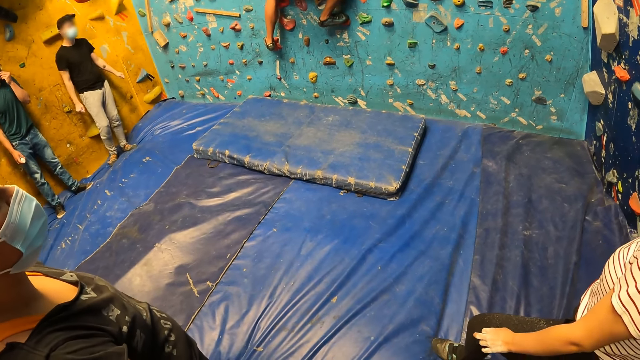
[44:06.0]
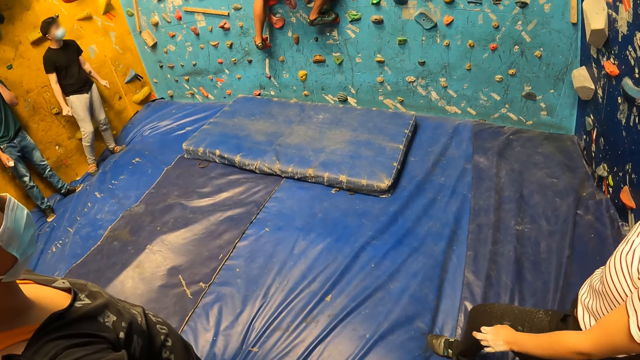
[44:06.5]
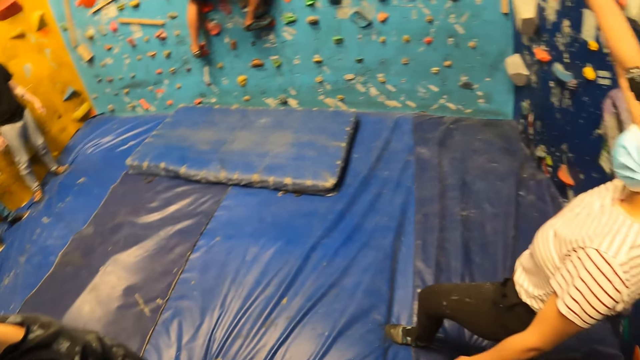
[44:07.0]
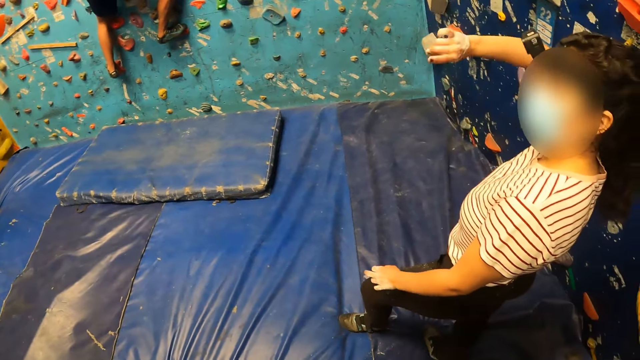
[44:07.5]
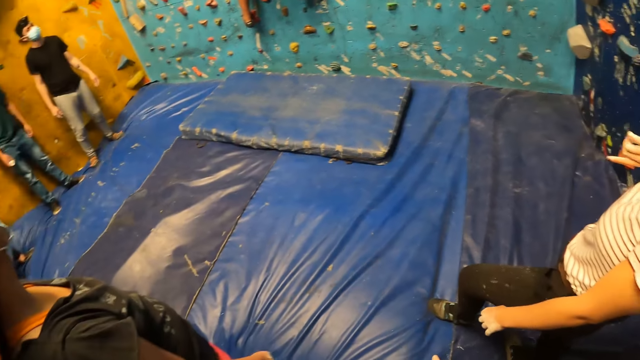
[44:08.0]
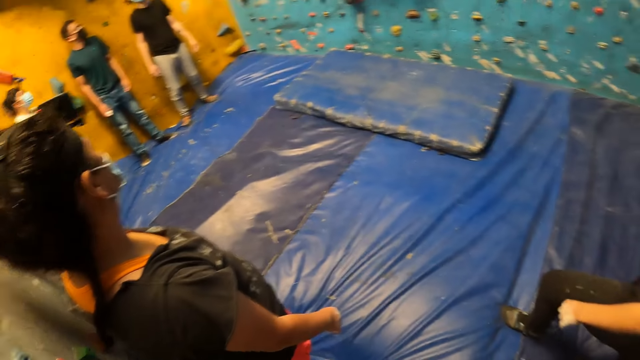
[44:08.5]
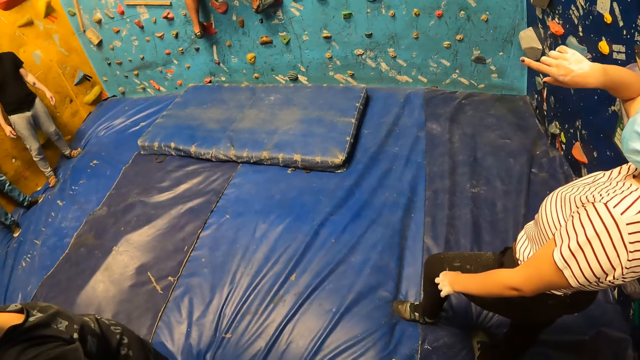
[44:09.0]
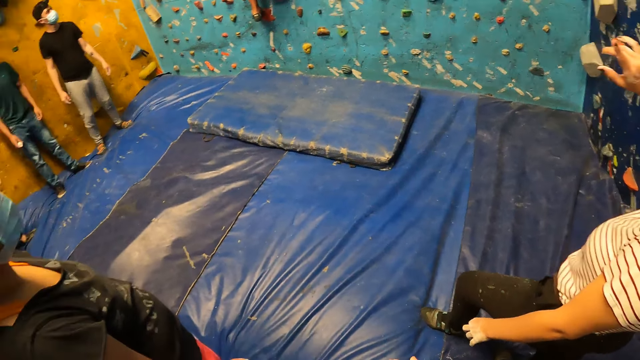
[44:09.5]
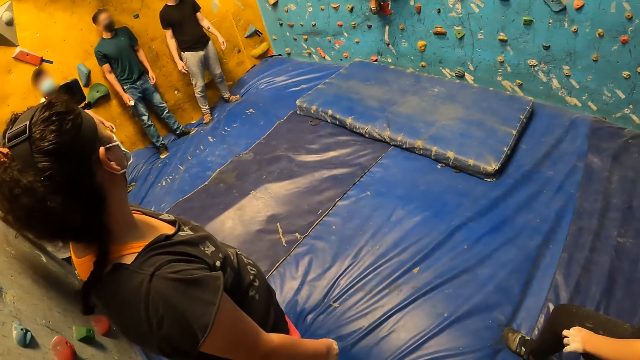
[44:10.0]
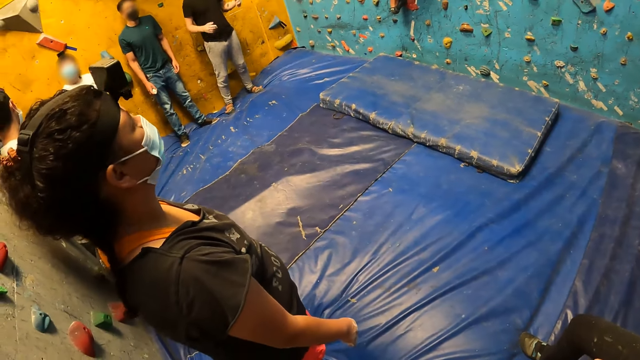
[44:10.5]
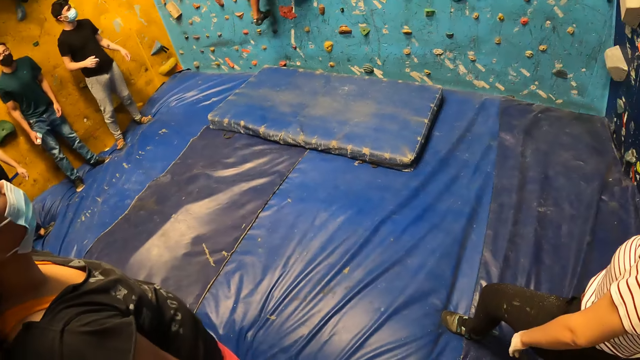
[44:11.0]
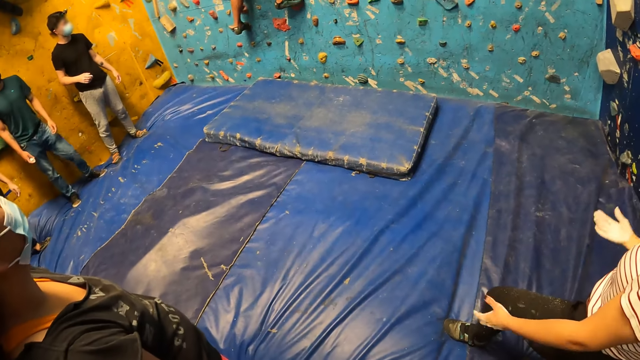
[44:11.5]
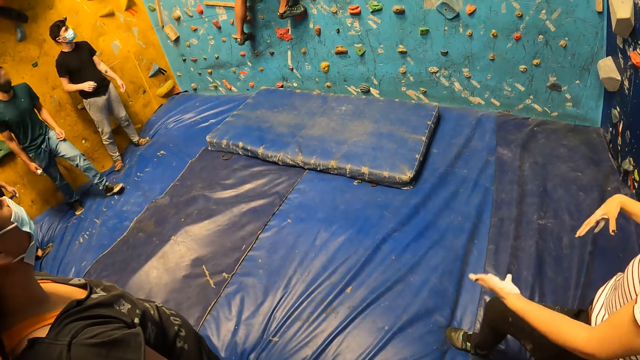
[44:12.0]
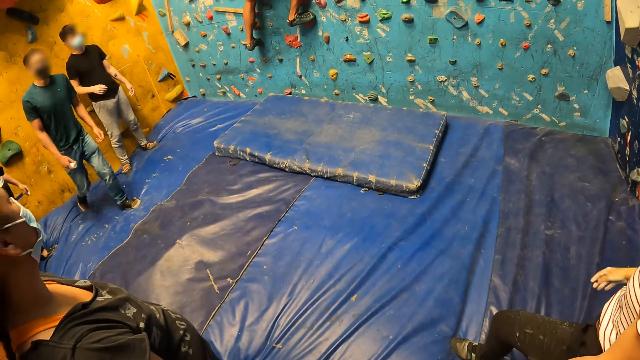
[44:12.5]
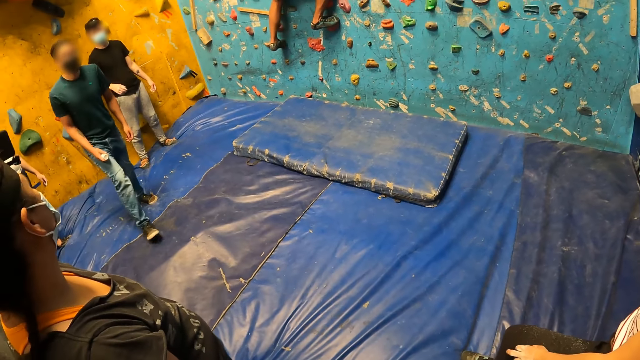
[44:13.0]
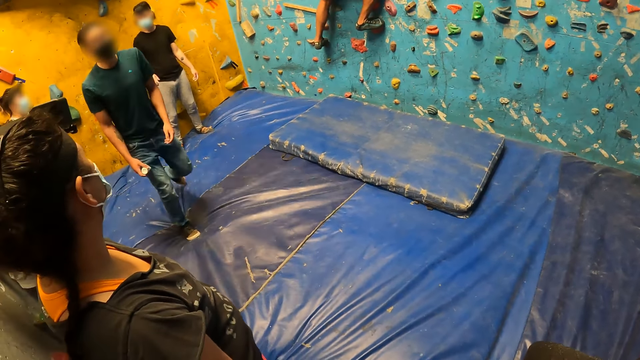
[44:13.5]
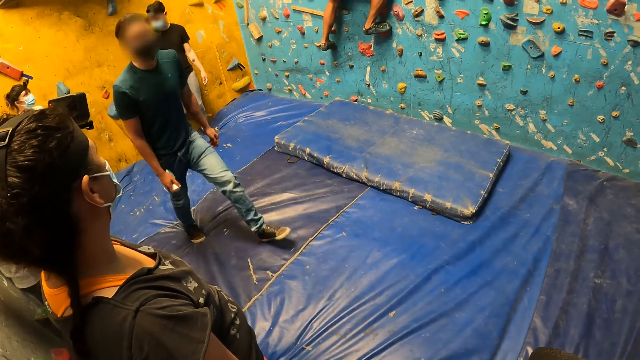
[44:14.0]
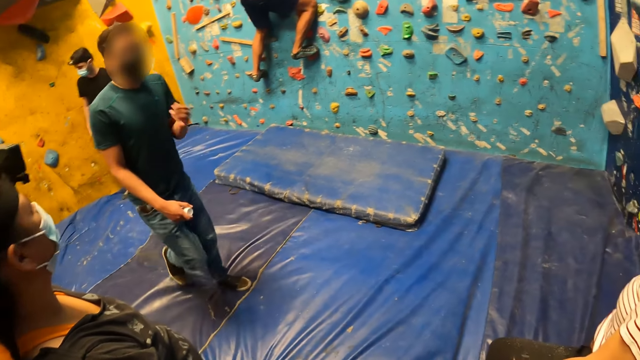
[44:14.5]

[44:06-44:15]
A woman raises her right hand. The camera wearer turns to the woman. The woman moves the hands. The woman drops her right hand. The camera wearer looks around the room. They turn towards a group of people. They turn towards the woman. They turn towards a group of people. A man raises both hands, drops both hands. The woman moves both hands. Another man walks towards the woman.

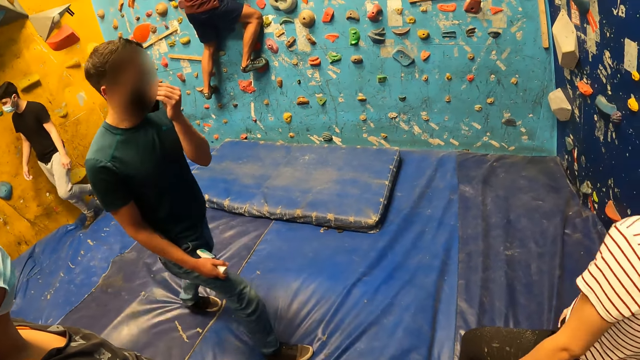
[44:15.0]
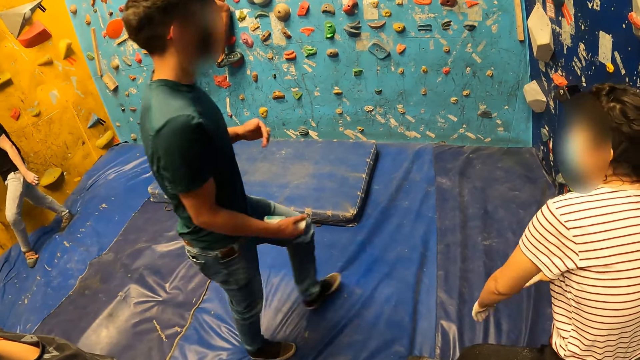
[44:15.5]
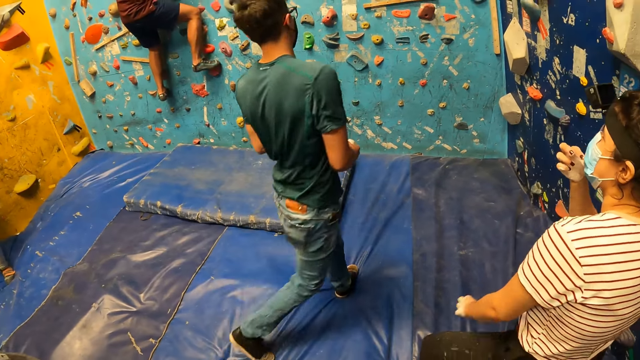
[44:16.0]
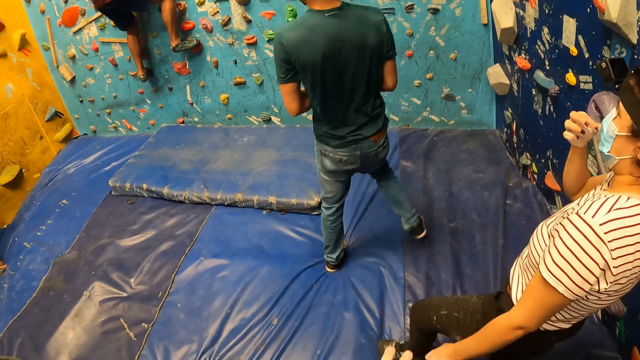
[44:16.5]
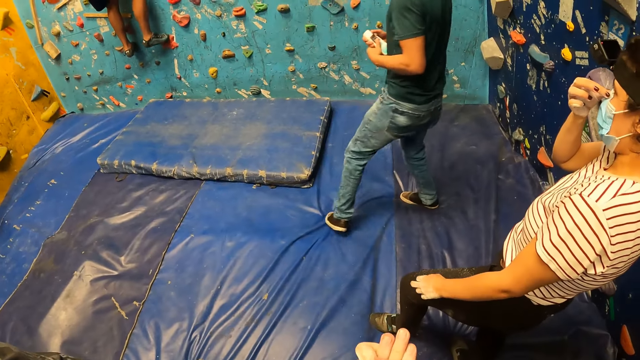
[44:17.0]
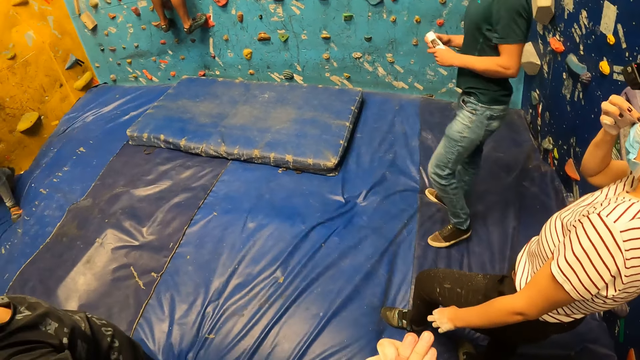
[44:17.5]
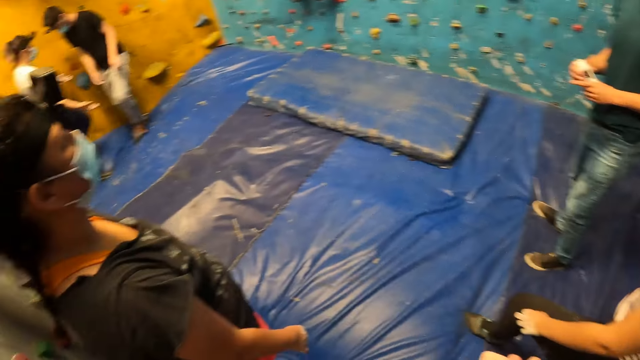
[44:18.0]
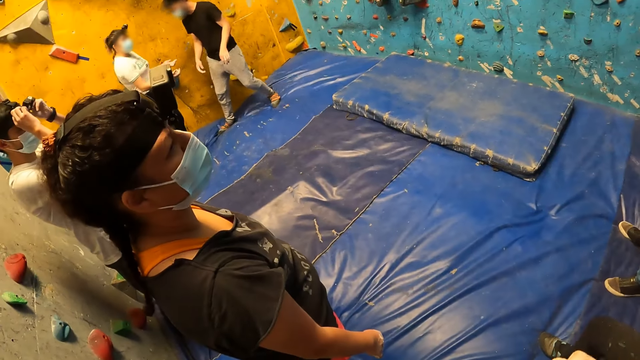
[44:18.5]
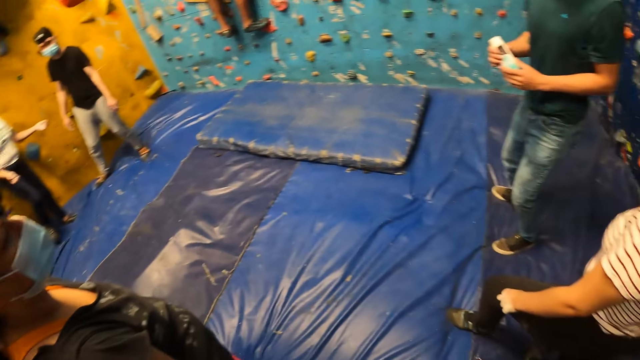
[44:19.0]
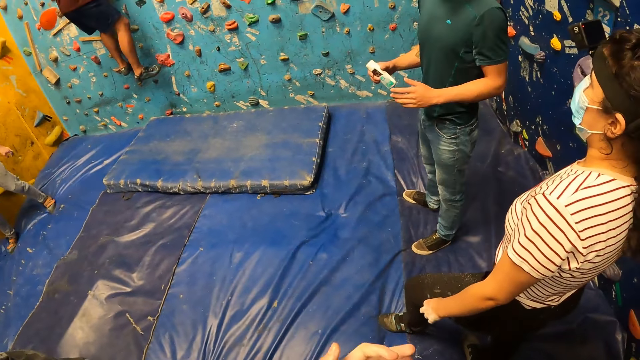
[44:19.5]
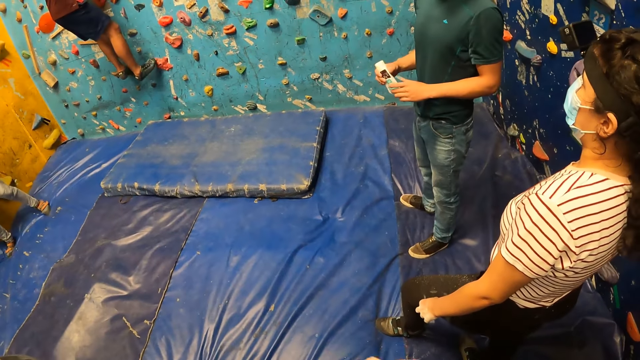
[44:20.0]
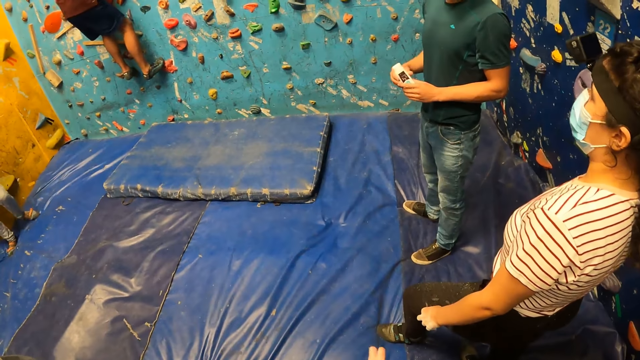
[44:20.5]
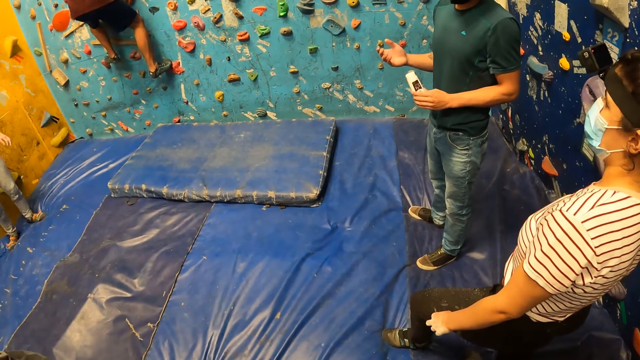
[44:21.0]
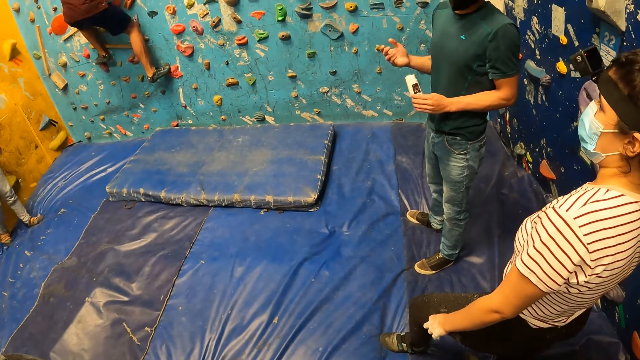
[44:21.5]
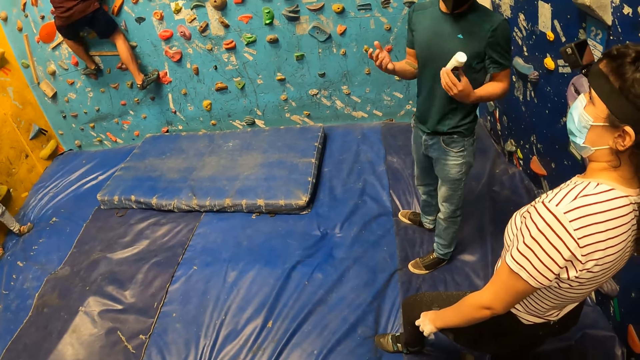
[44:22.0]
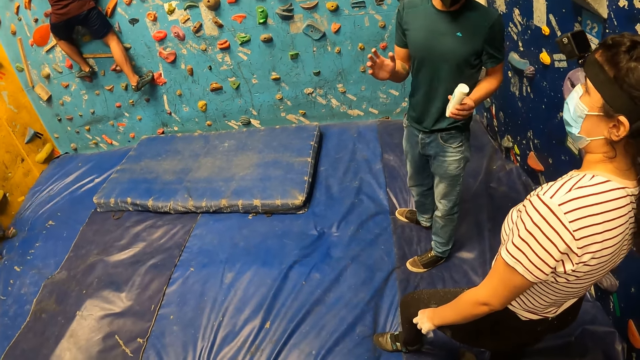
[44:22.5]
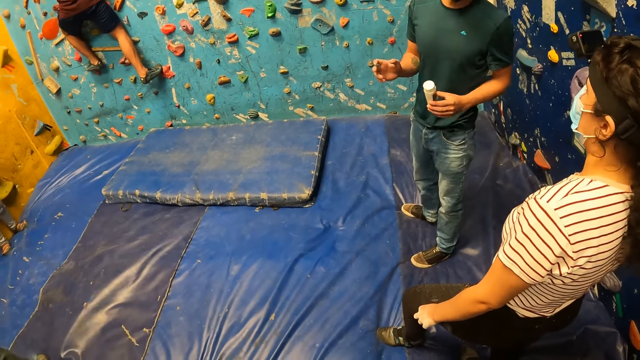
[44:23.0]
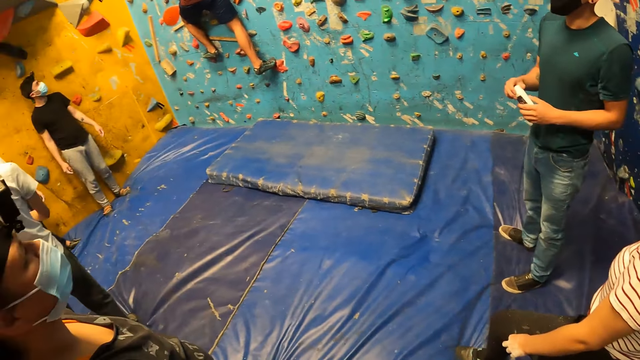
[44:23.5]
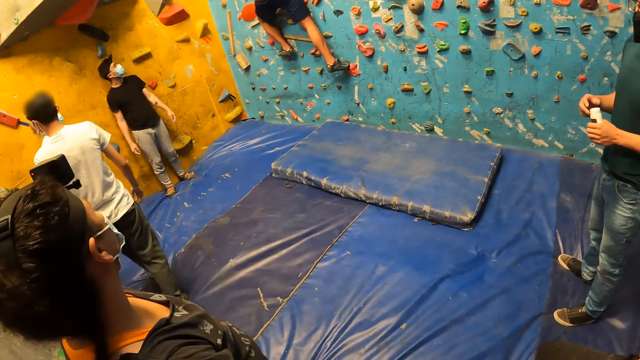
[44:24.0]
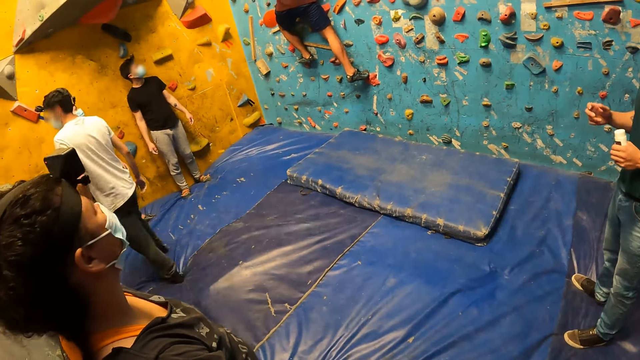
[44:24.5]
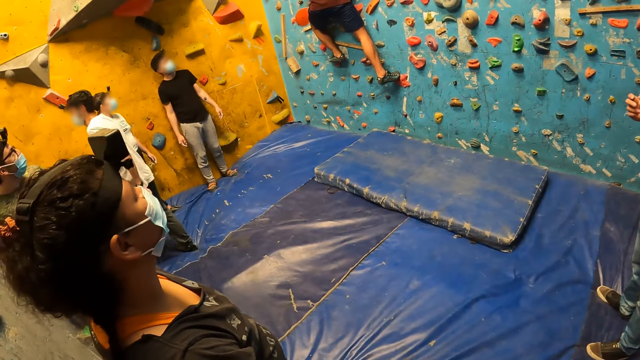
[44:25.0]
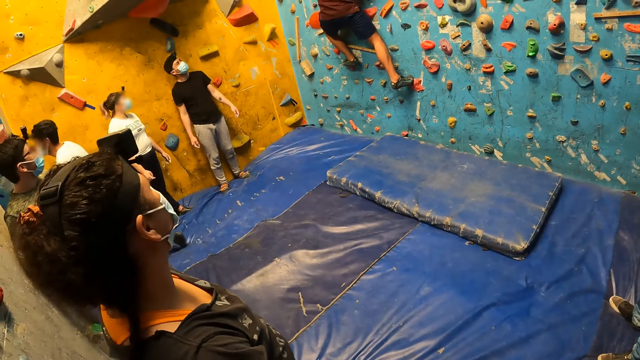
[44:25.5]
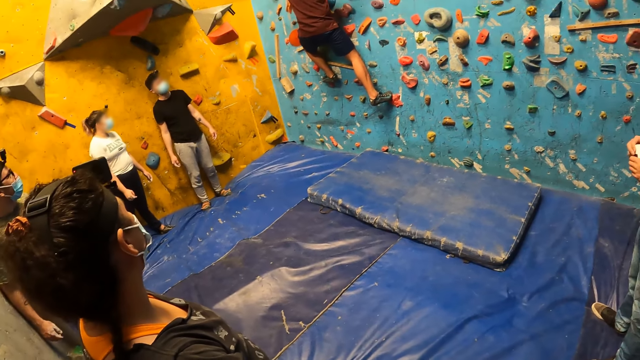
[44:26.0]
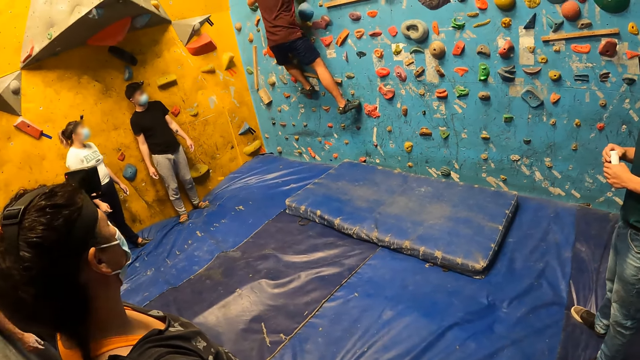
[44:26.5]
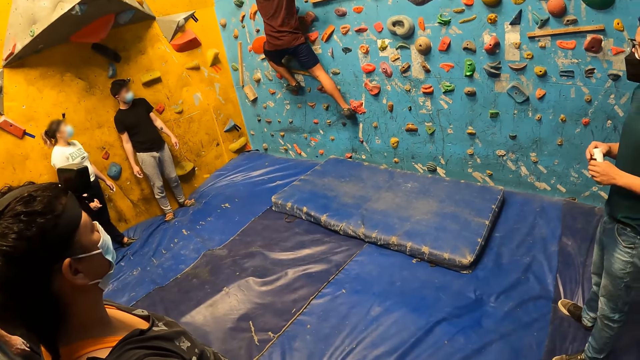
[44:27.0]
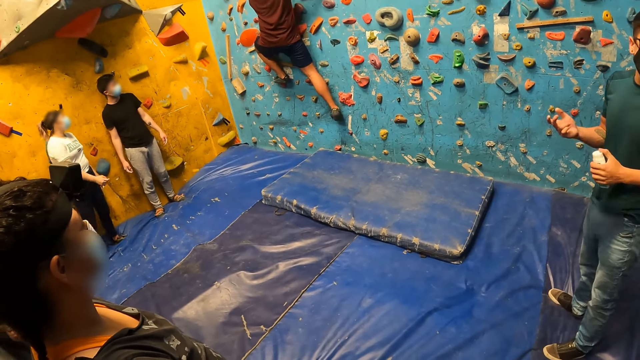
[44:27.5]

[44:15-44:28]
A man touches his nose mask with his left hand. The man removes his left hand from his nose mask. A woman touches her nose mask with her right hand. Another man removes his right leg from a bouldering ball on the wall and places his right leg on a bouldering ball on the wall. The camera wearer turns towards a group of people. The other man removes his right leg from the bouldering ball on the wall. The first man holds the cream container. The camera wearer turns towards the woman and the first man. The other man places his right leg on a bouldering ball on the wall. The first man removes his right hand from the tube in his left hand. The first man demonstrates to the camera wearer with both hands. The first man holds the cream container. The camera wearer turns towards a group of people. They look at the wall. A third man walks out of the room.
